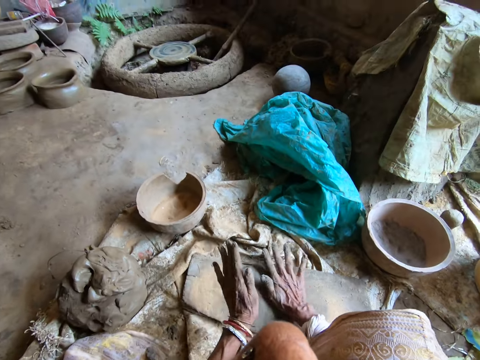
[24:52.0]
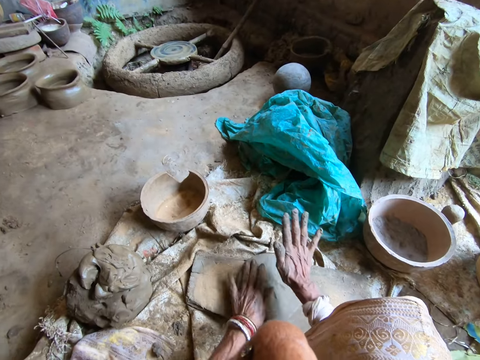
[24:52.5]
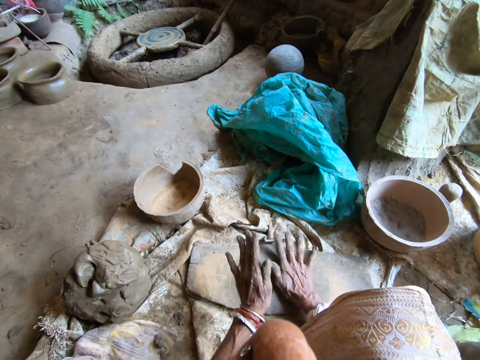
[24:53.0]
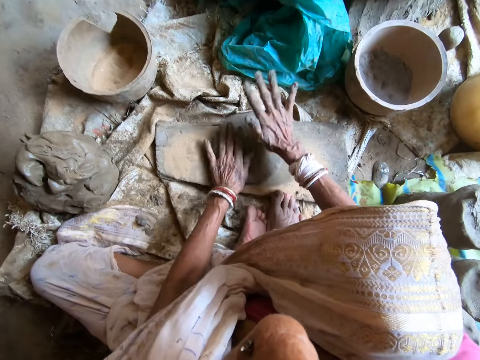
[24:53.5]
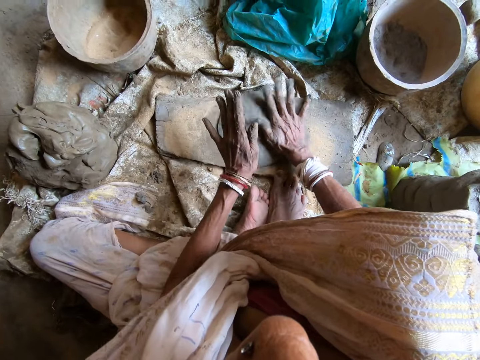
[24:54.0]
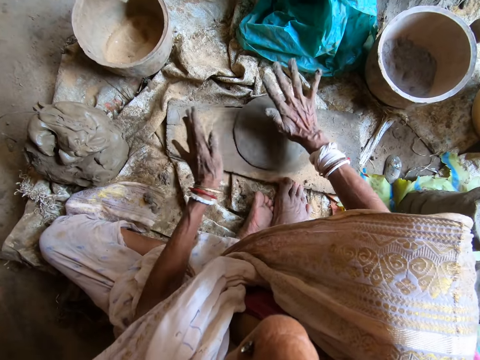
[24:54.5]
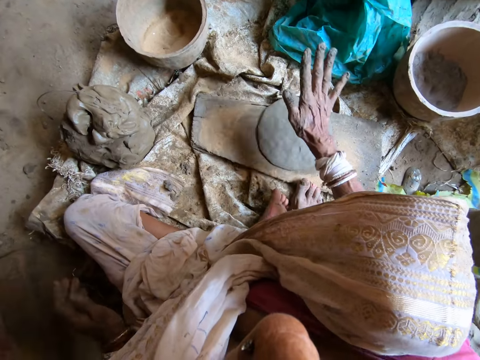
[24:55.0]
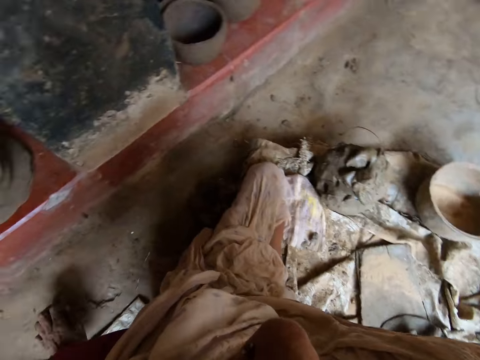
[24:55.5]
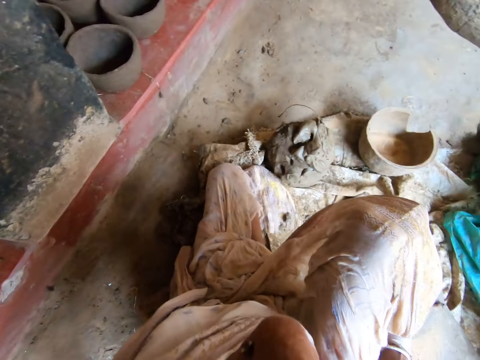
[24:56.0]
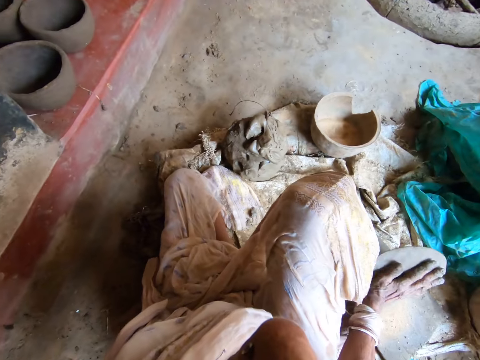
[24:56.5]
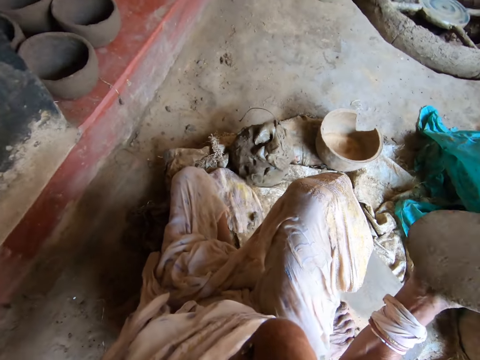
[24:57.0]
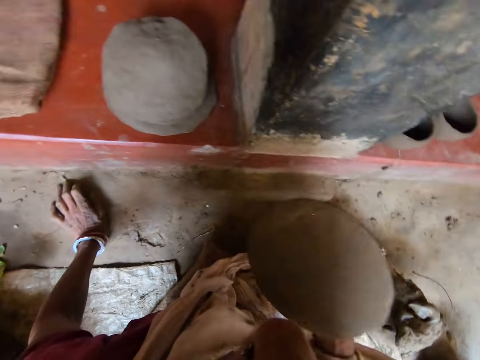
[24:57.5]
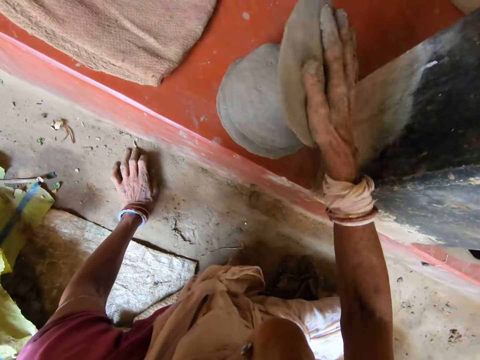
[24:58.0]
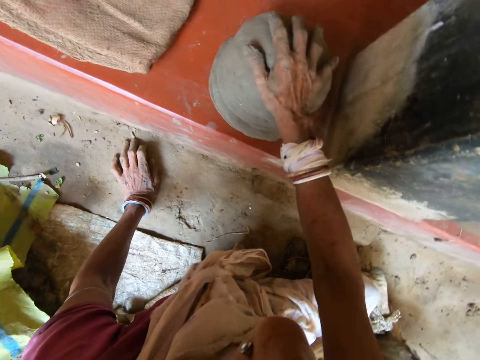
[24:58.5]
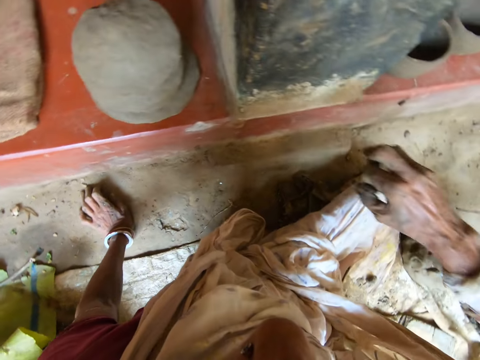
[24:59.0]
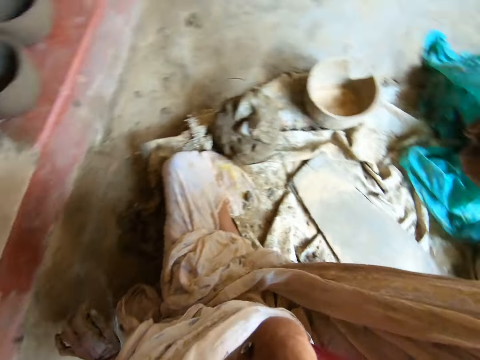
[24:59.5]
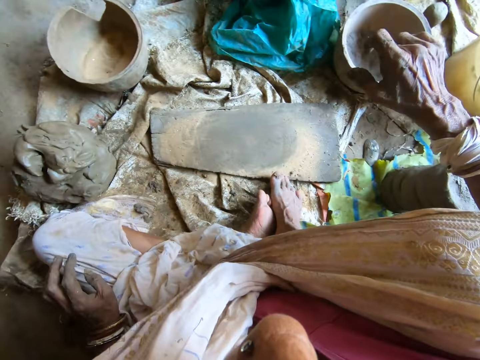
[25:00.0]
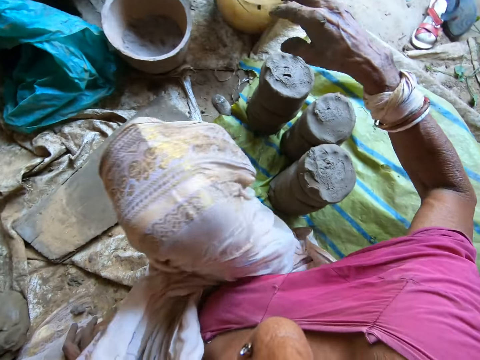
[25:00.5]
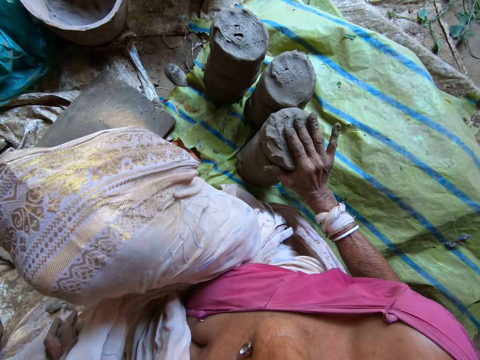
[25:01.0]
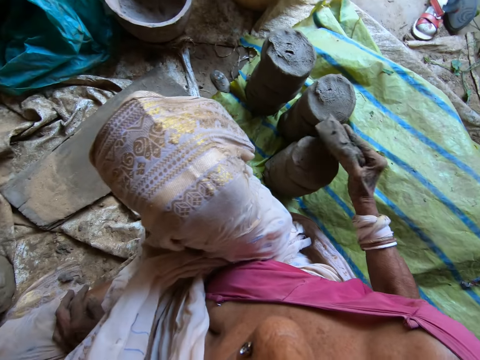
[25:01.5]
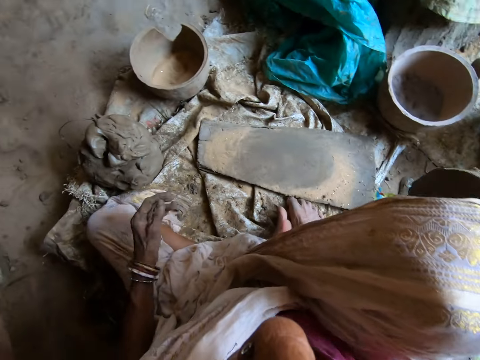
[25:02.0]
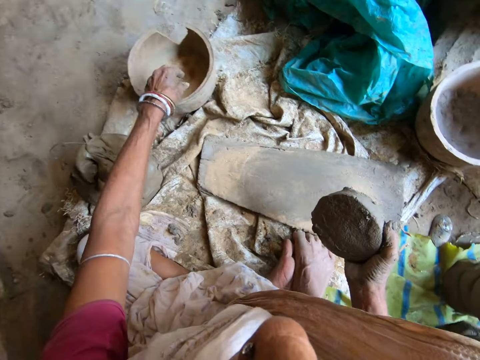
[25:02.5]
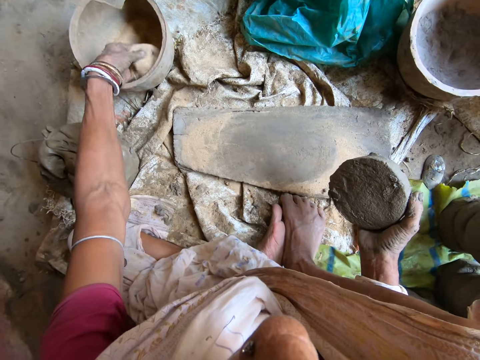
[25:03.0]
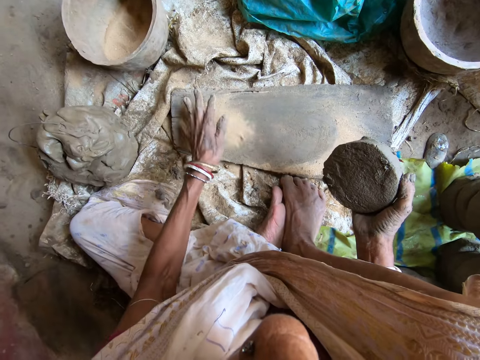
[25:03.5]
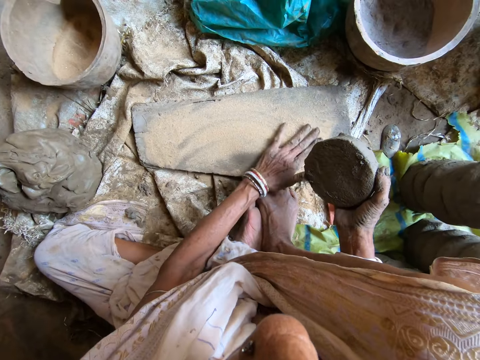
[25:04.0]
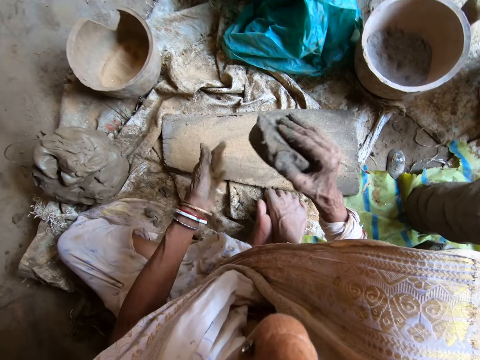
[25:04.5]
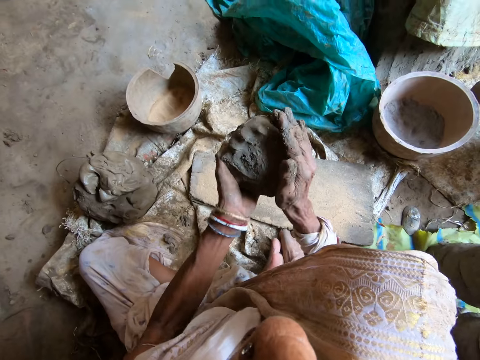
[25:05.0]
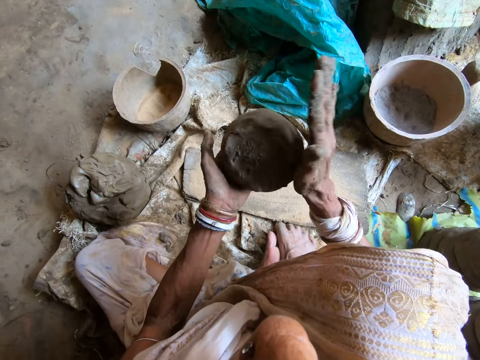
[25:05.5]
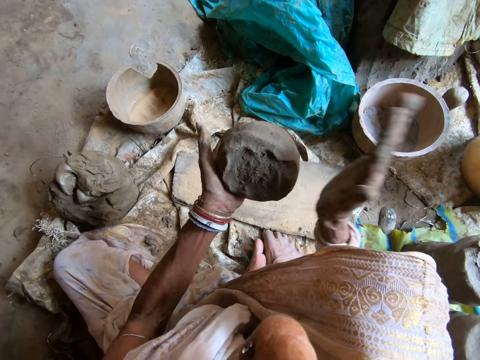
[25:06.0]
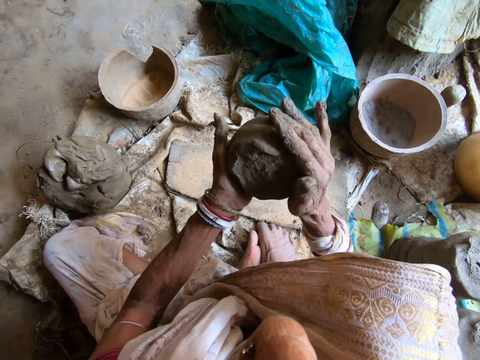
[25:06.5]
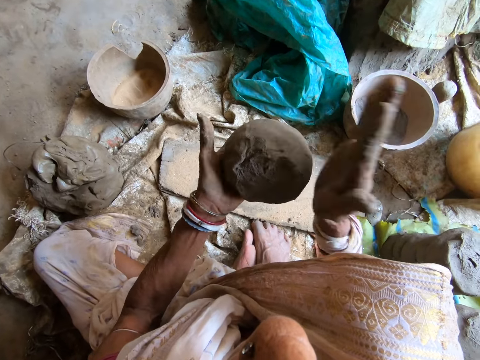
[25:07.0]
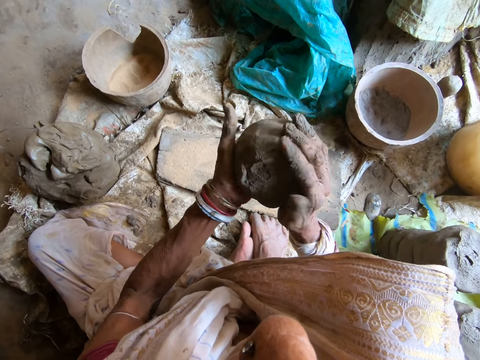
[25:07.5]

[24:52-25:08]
The camera wearer removes her left hand from the clay. She picks the clay from the wood with her right hand. She rests her hand on the floor. She turns around. She places the clay on other clay on the pavement with her right hand. She turns around. She takes the clay from the floor with her right hand. She takes sand from the mortar on the floor with her left hand. She pours the sand on the wood with her left hand. She spreads the sand on the wood with her left hand. She passes the clay to her left hand with her right hand. She molds the clay to shape with her hands.

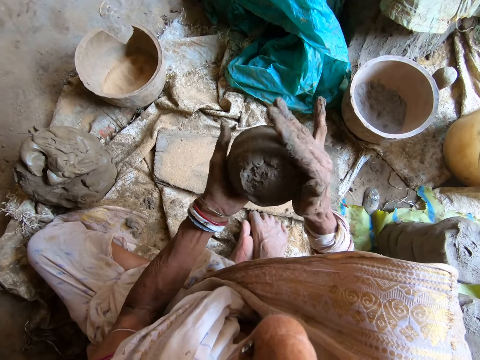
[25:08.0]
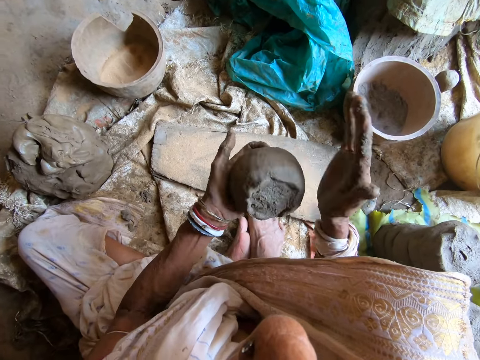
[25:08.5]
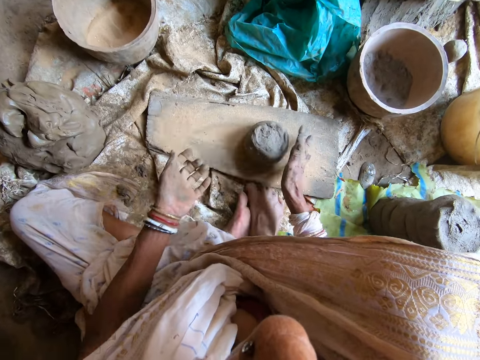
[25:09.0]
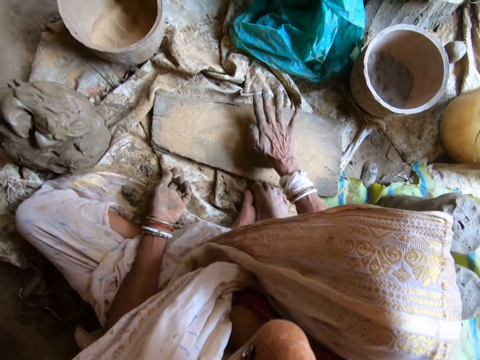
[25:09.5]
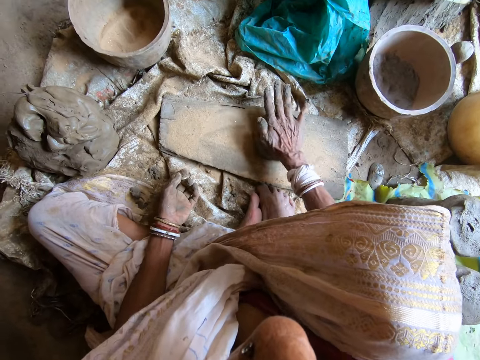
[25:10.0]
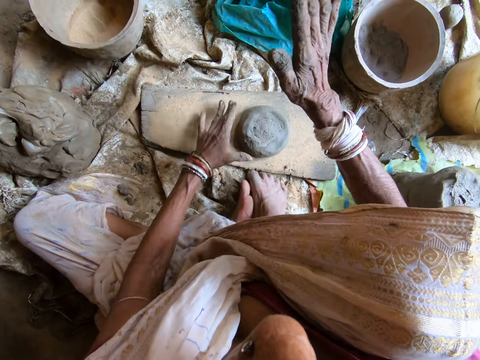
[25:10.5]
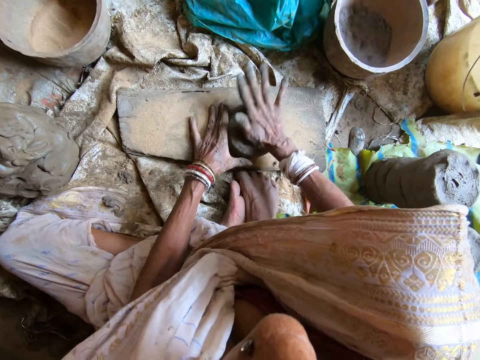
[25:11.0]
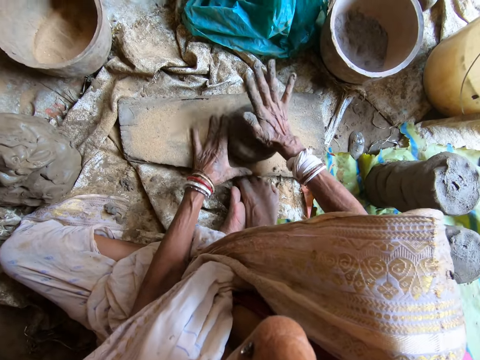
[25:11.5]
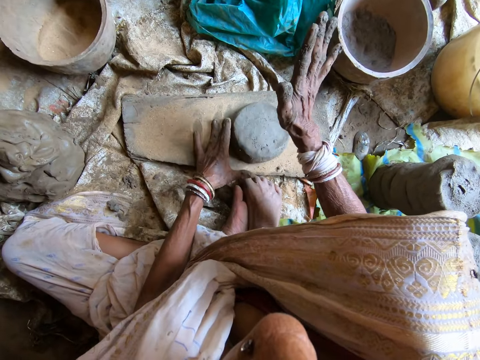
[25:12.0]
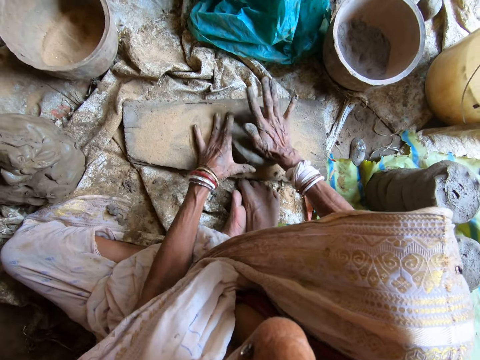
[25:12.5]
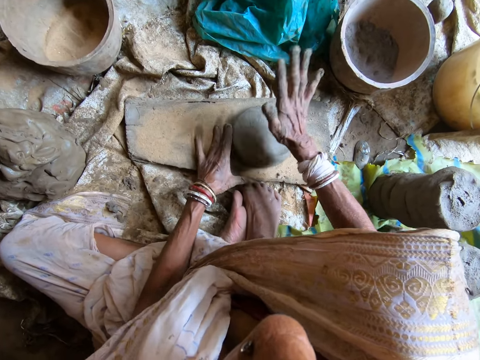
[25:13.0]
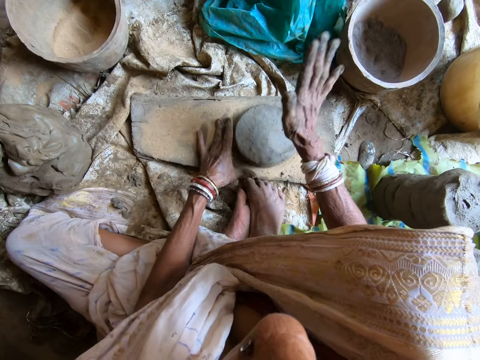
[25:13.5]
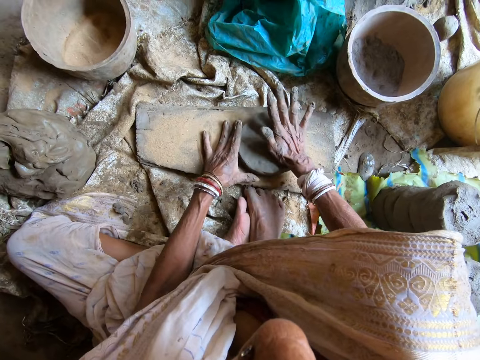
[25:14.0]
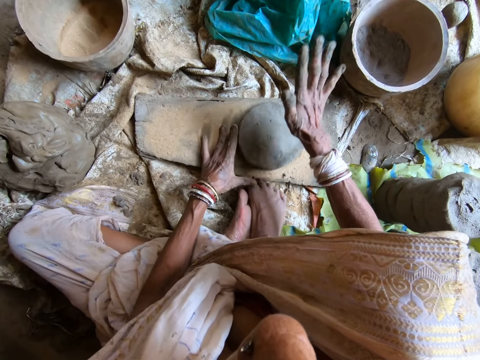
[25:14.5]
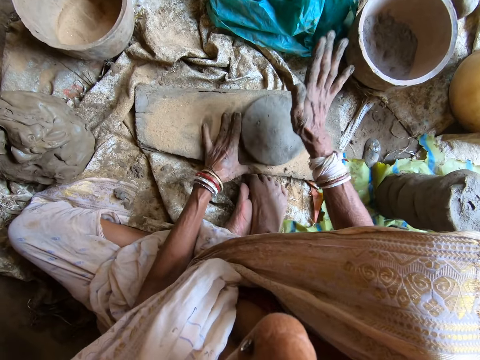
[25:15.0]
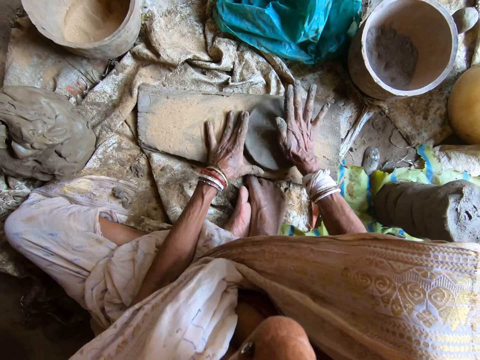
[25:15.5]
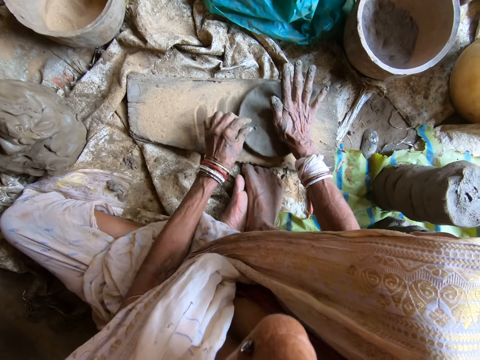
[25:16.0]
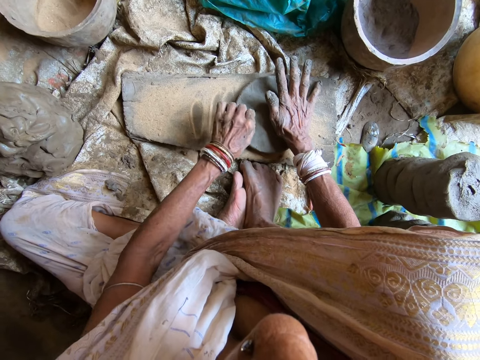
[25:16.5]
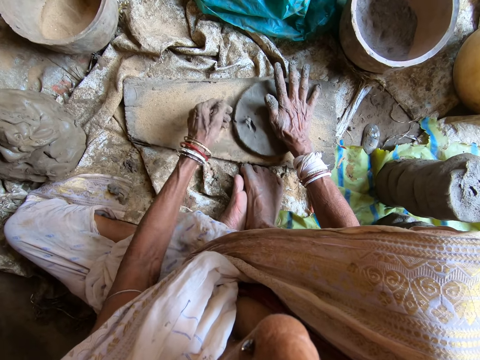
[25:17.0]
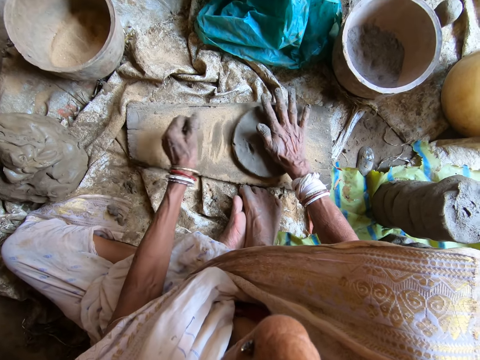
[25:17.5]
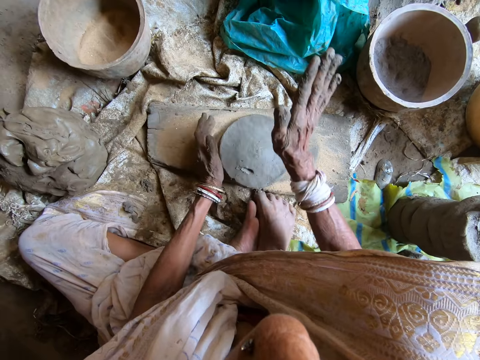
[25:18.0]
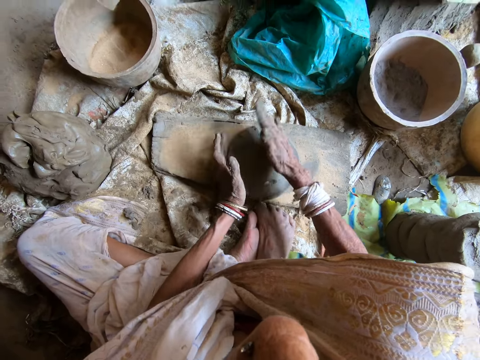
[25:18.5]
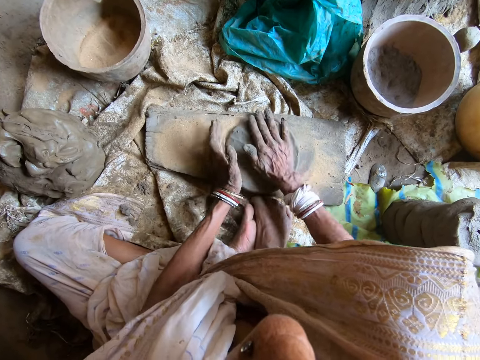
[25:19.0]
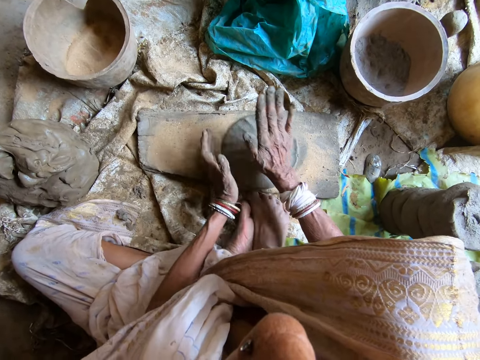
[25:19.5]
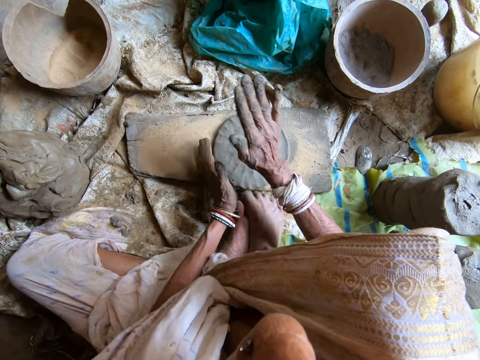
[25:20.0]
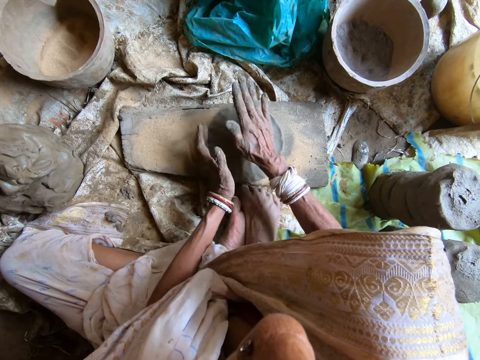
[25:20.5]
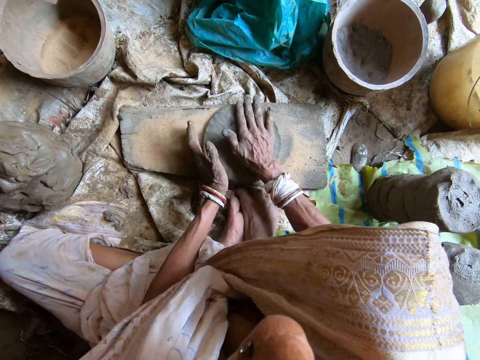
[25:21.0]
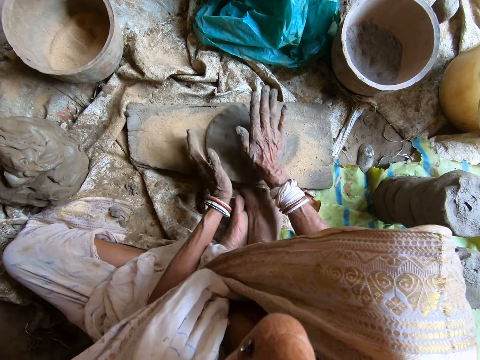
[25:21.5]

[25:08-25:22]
The camera wearer drops the clay on the wood with her right hand. She hits the clay on the wood with her right hand, with her palm. She adjusts the clay. She beats the clay on the wood to shape with her hands. She stops. She takes out rocky sediments from the clay with her left hand. She talks and throws something. She beats the clay on the wood to shape with her hands.
